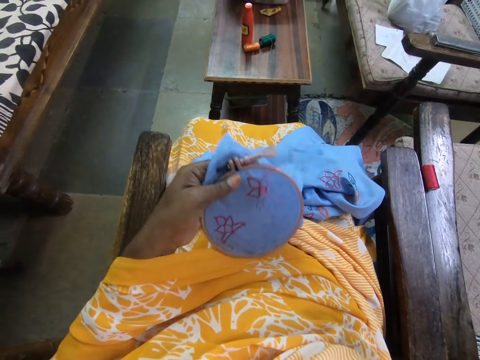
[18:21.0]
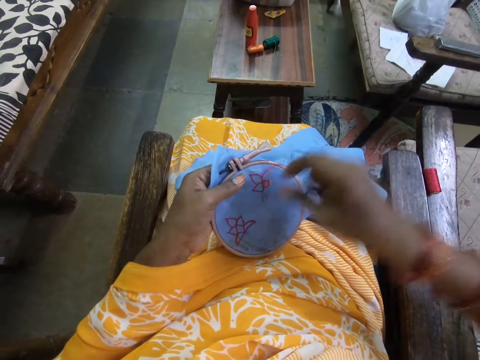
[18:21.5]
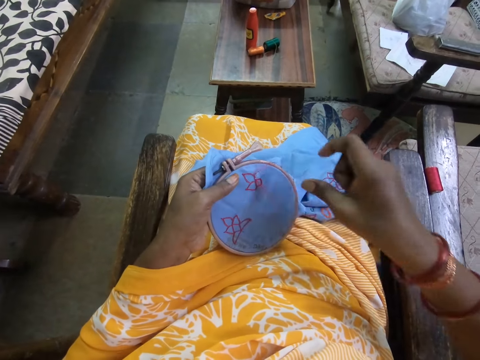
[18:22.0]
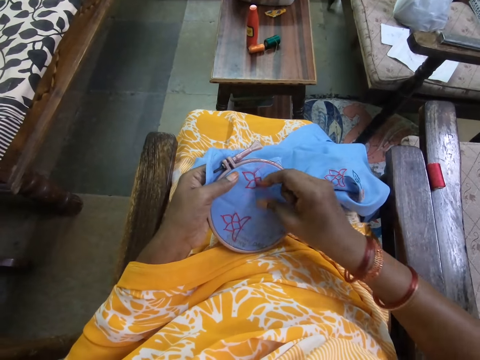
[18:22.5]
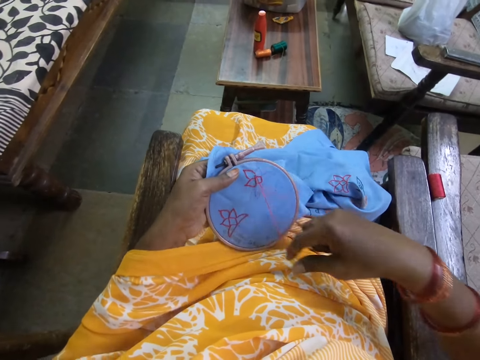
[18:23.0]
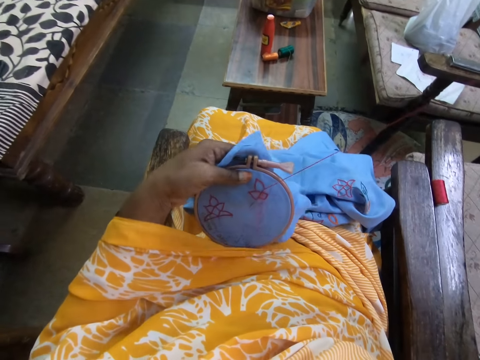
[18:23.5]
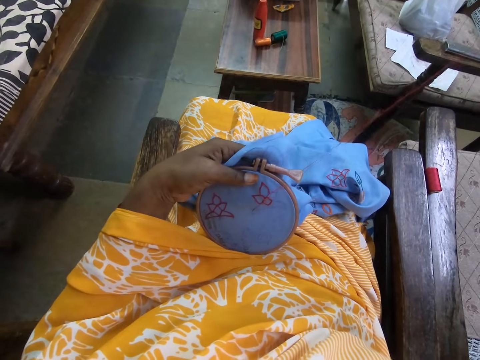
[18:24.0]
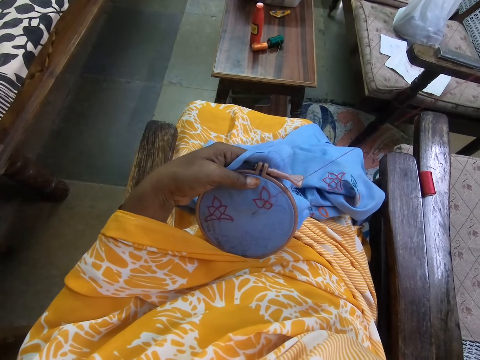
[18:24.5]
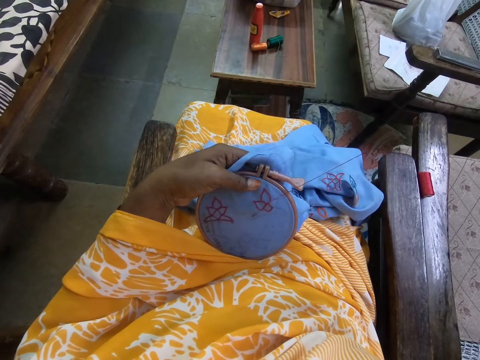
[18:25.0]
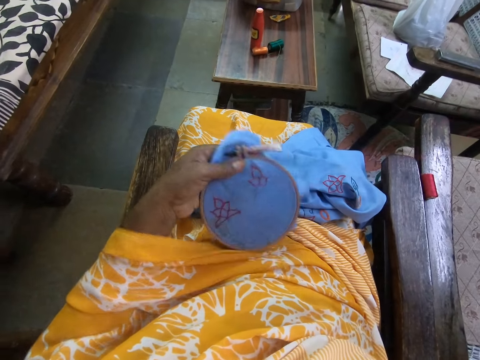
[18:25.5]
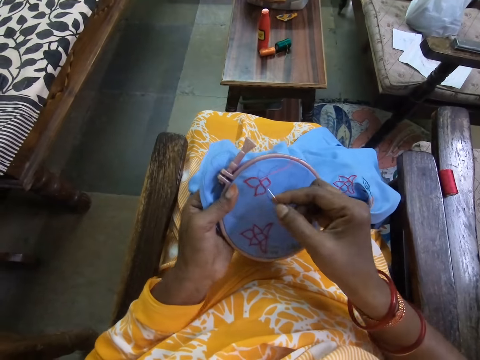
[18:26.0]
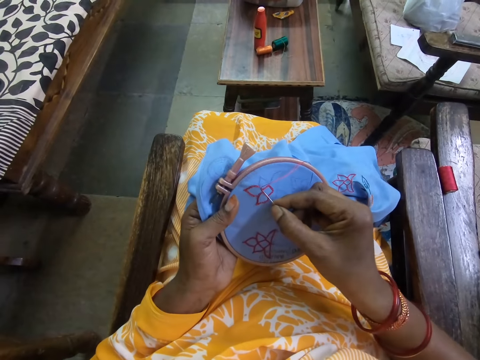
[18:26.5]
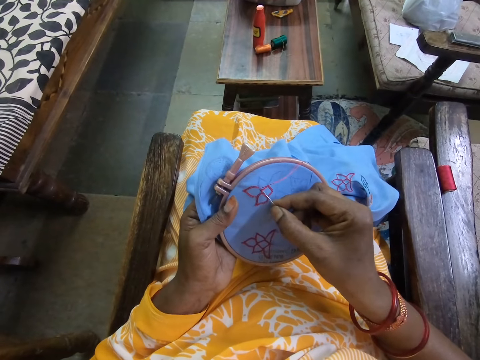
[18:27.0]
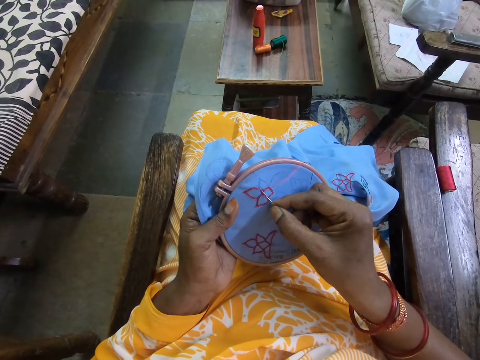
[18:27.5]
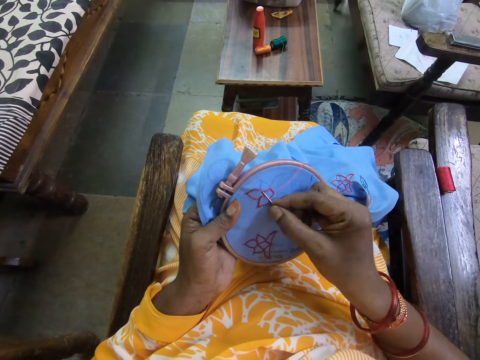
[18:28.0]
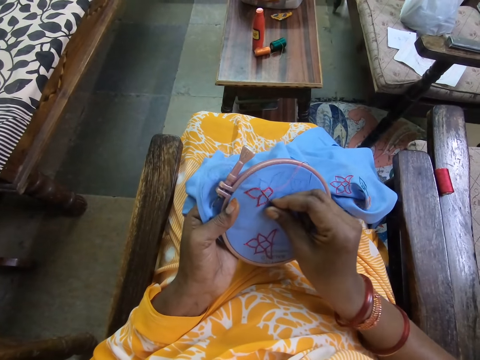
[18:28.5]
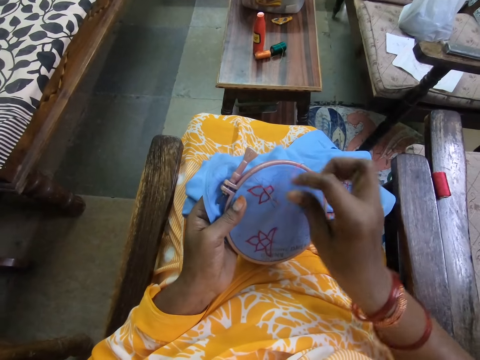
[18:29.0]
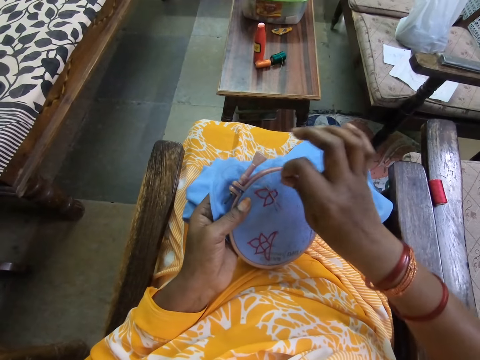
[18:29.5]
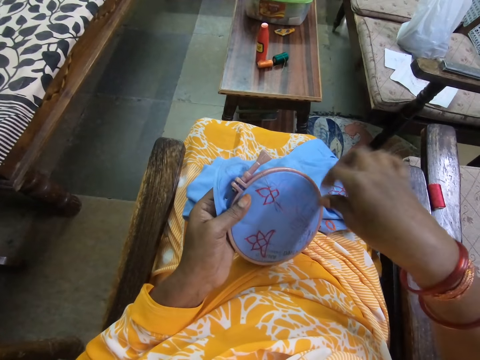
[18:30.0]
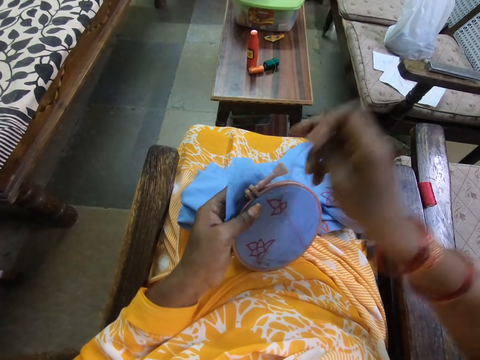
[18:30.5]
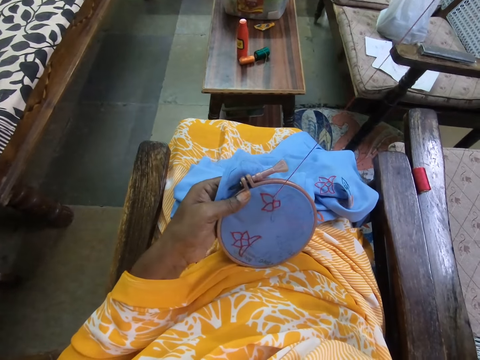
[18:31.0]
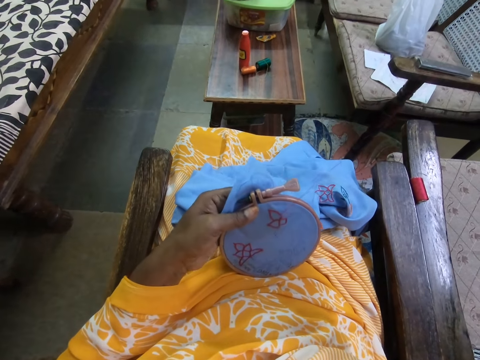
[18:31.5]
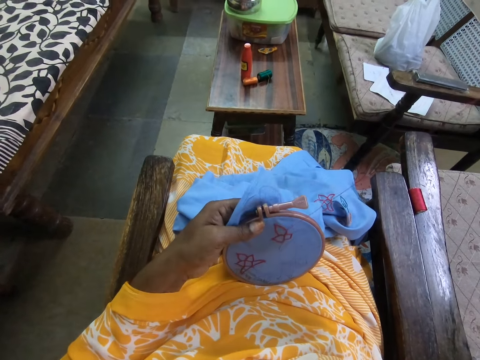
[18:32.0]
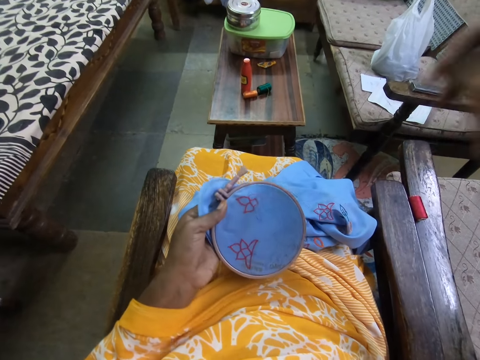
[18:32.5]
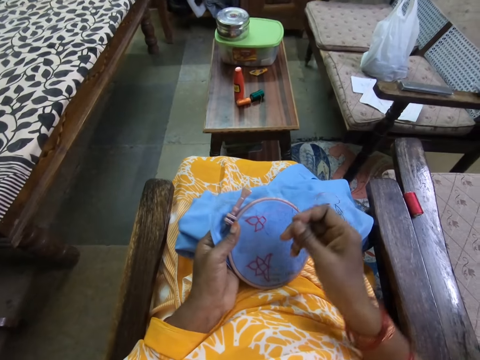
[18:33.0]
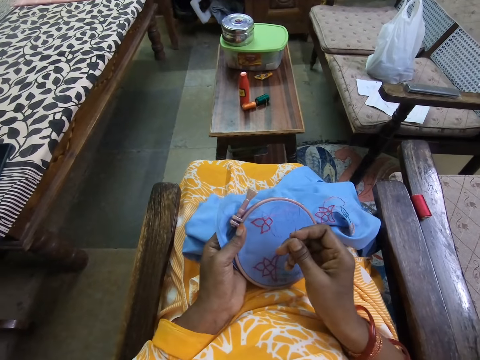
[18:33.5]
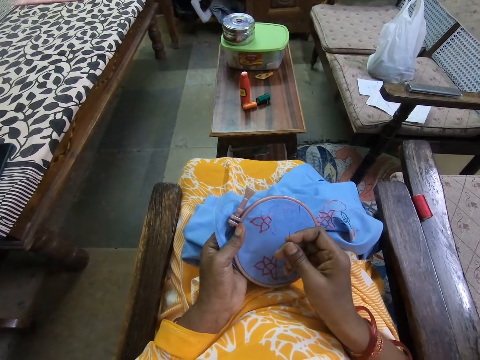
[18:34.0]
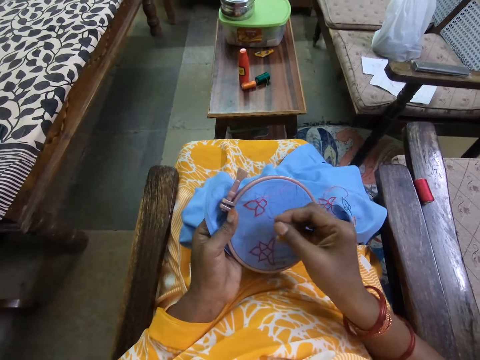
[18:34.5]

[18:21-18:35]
The camera wearer embroiders a flower. She pulls the thread on the fabric in the embroidery hoop with her right hand. She pulls the needle and thread with her right hand. She embroiders the fabric in the embroidery hoop with the needle and thread in her right hand. She inserts the needle on the fabric. She holds the thread. She embroiders the flower.

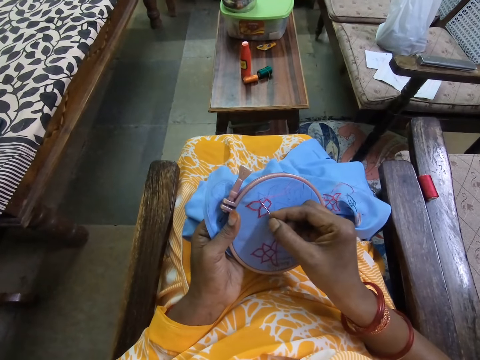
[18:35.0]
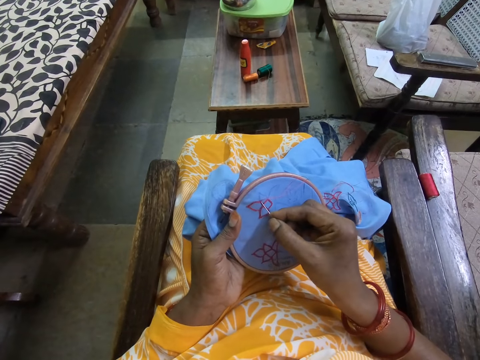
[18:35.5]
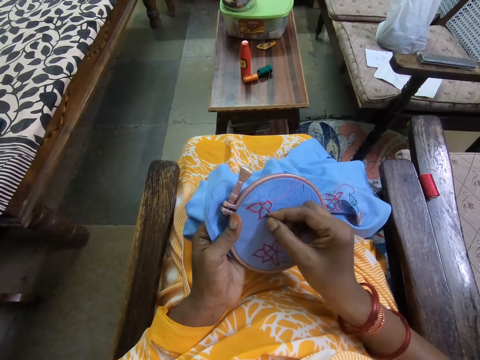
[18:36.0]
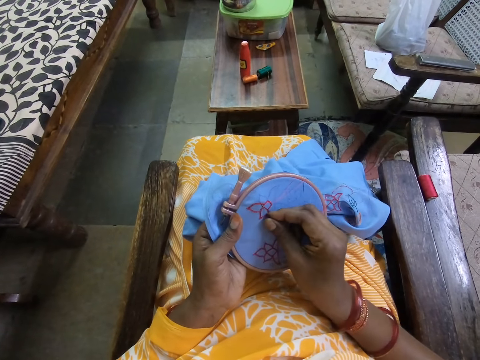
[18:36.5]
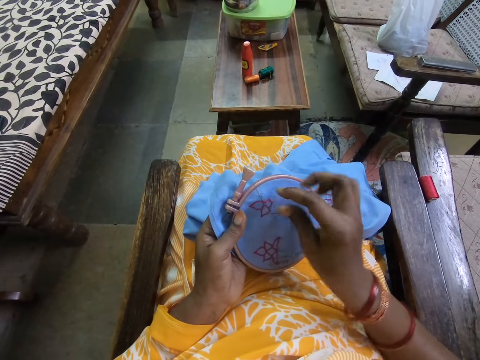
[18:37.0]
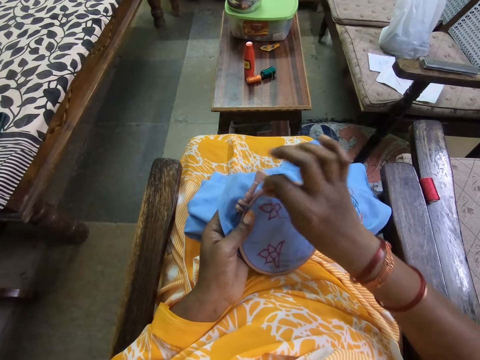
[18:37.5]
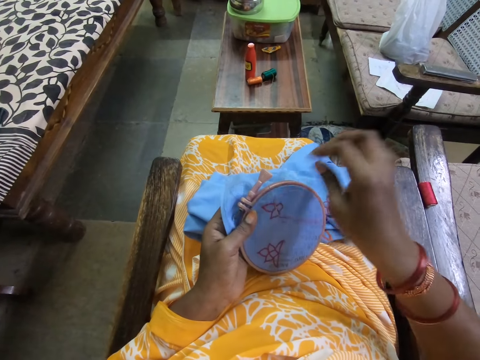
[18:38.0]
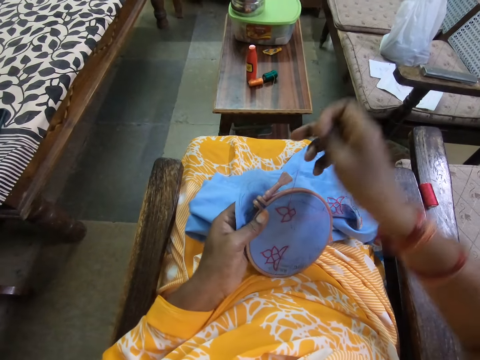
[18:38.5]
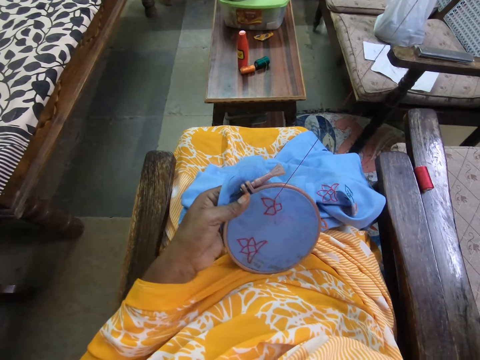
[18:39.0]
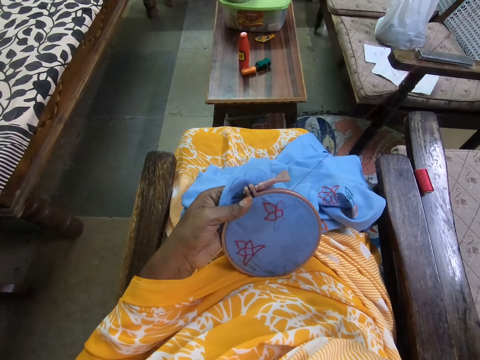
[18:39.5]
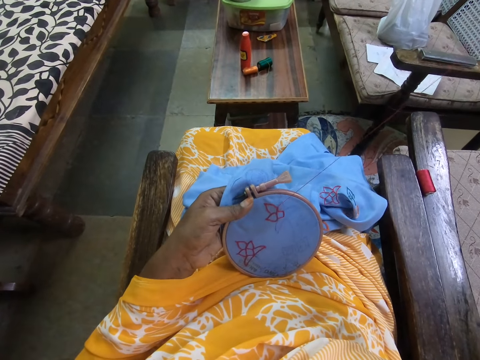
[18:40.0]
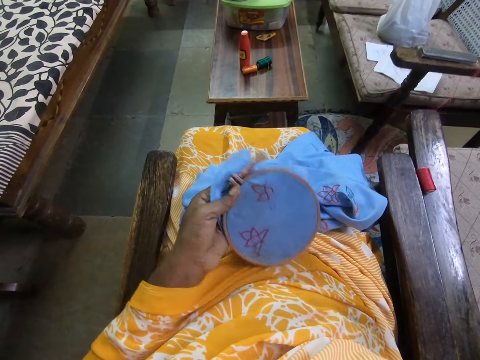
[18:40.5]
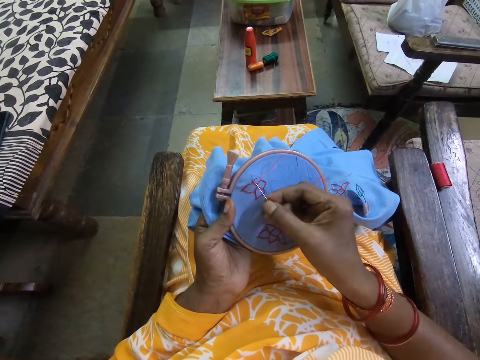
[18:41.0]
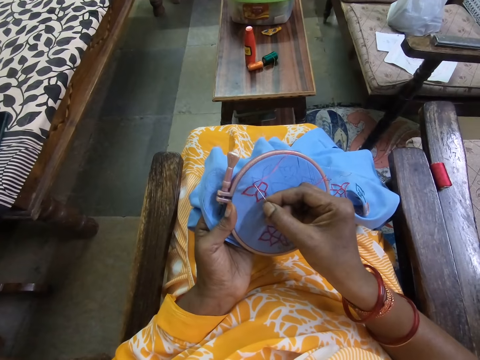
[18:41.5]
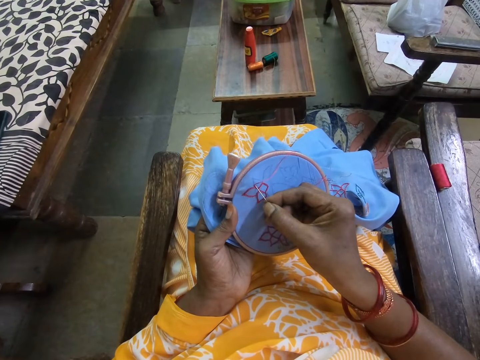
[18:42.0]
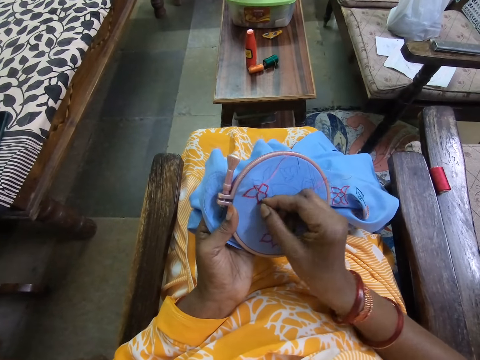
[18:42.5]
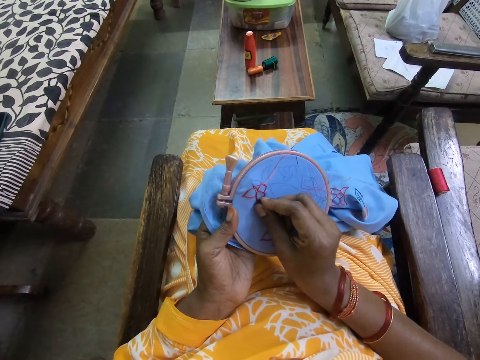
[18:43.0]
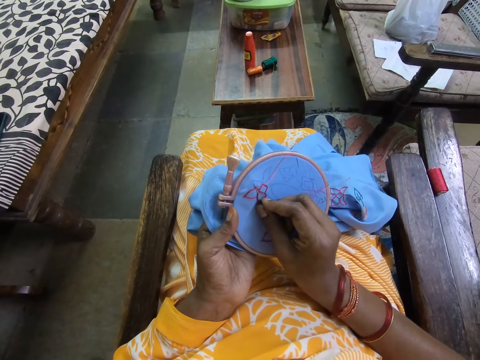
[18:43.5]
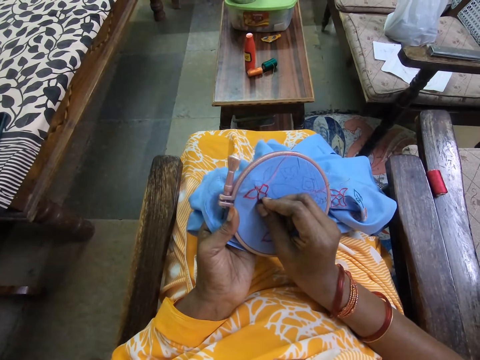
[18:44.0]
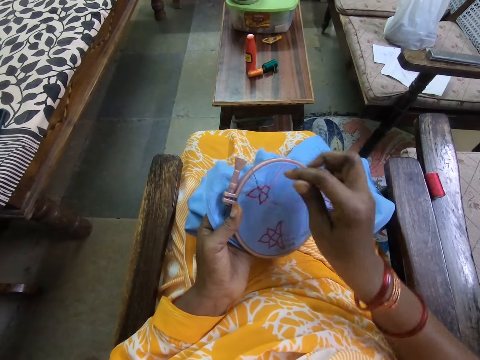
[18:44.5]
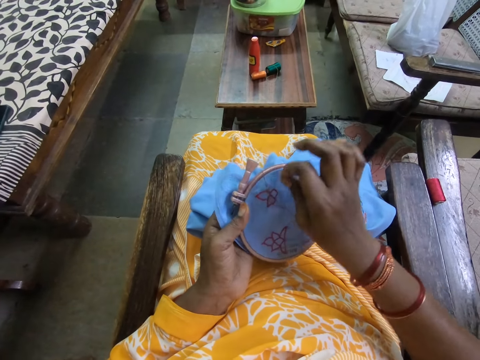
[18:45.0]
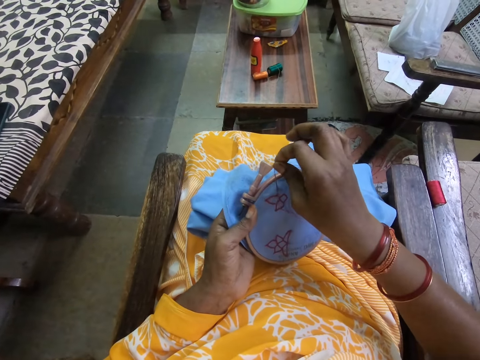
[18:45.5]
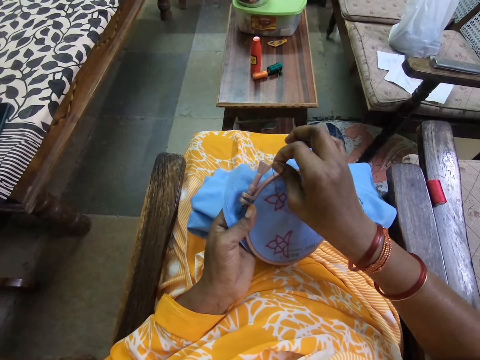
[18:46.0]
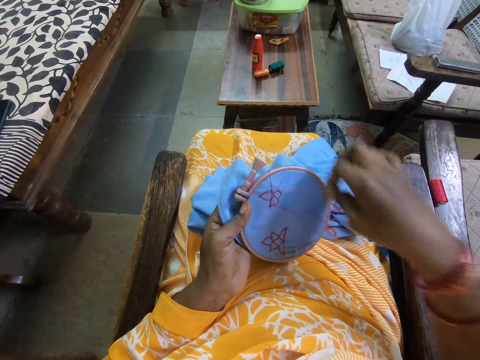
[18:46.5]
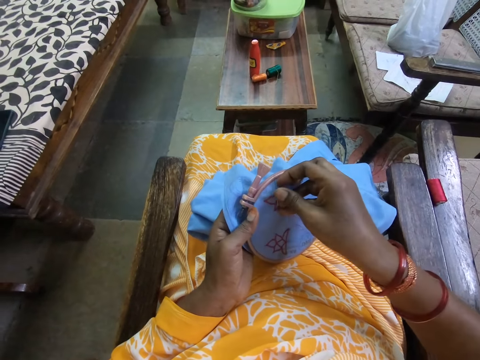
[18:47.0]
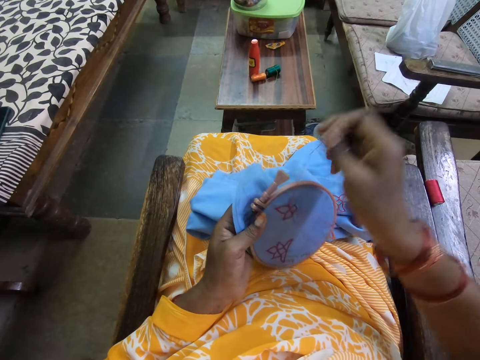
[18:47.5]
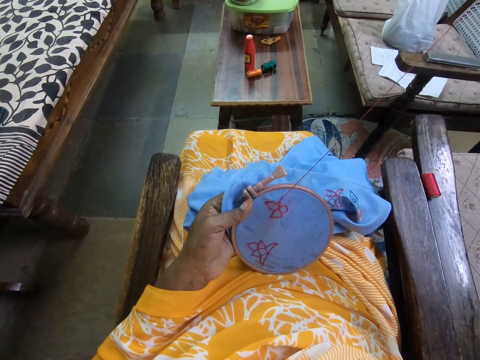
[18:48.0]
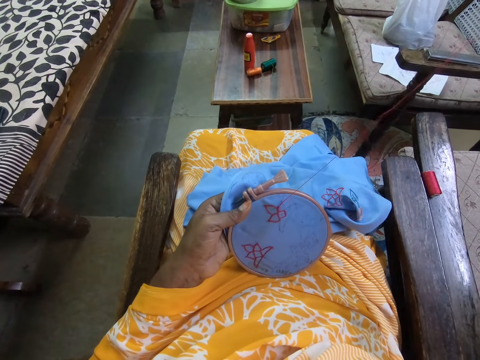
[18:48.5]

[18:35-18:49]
The camera wearer inserts a needle on a piece of fabric. They embroider a flower. They insert the needle on the piece of fabric. They hold a thread. They drop the thread. They pull the needle.
